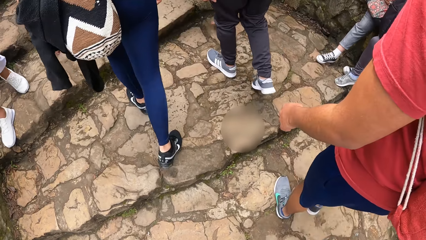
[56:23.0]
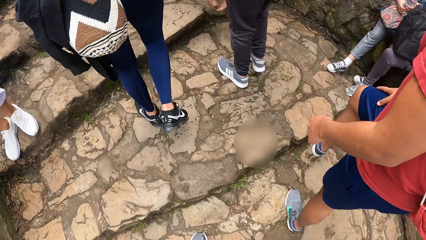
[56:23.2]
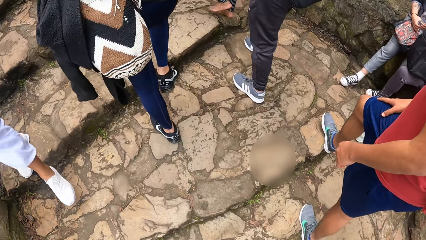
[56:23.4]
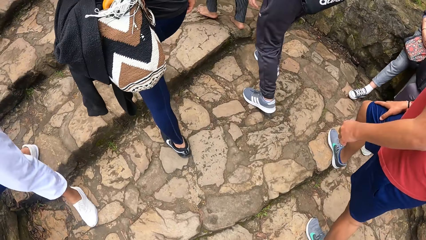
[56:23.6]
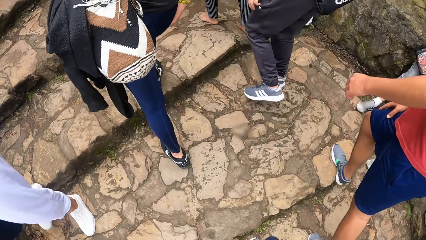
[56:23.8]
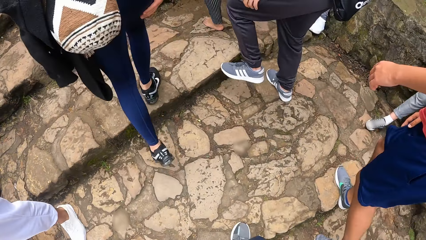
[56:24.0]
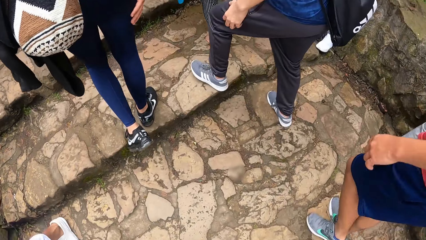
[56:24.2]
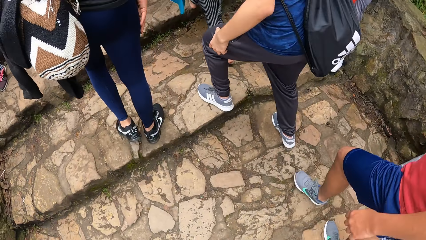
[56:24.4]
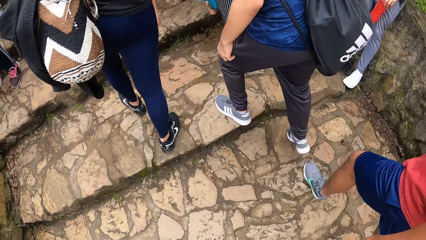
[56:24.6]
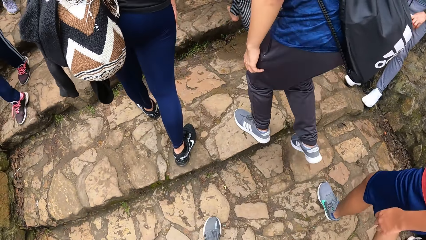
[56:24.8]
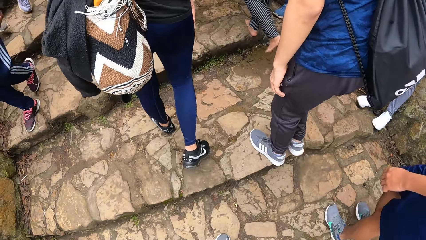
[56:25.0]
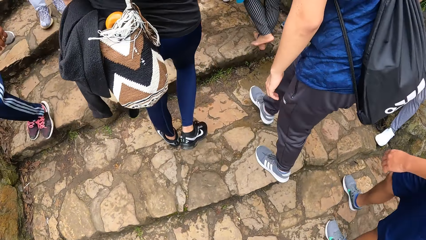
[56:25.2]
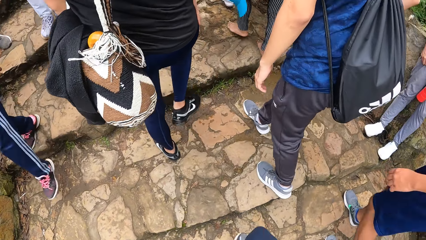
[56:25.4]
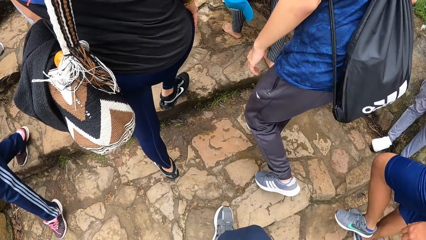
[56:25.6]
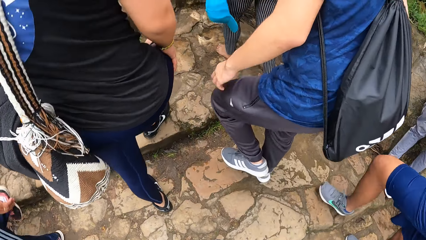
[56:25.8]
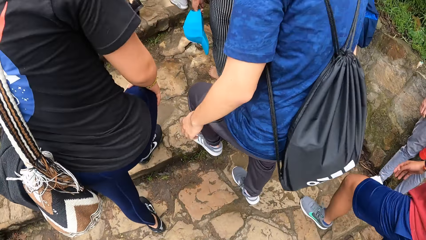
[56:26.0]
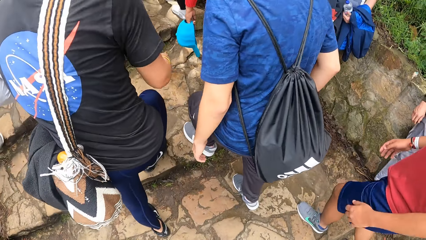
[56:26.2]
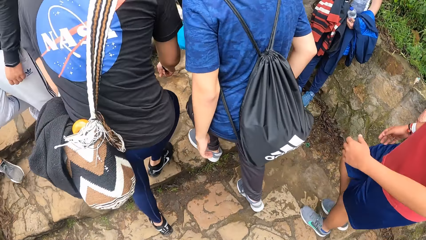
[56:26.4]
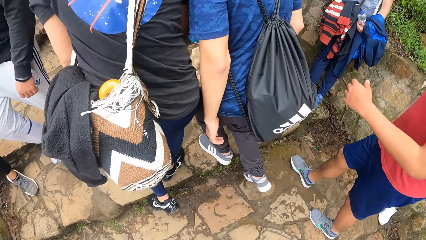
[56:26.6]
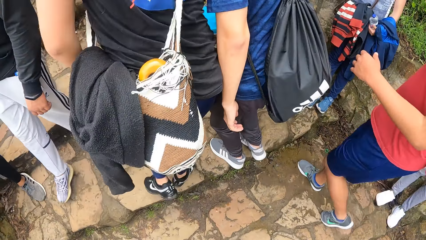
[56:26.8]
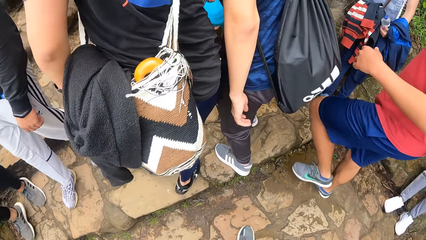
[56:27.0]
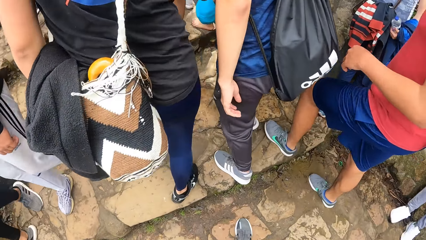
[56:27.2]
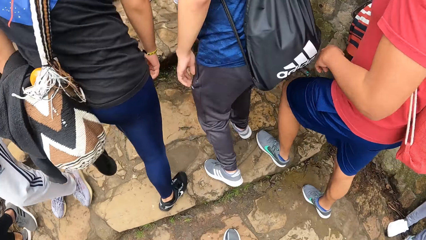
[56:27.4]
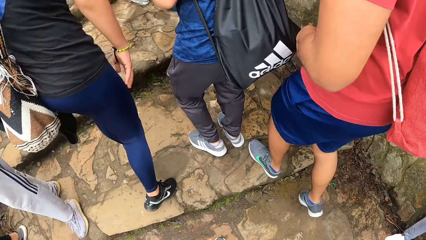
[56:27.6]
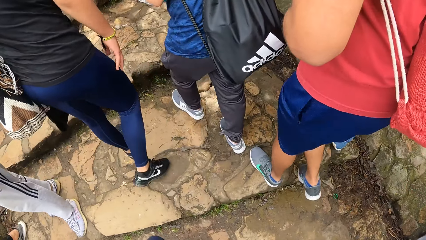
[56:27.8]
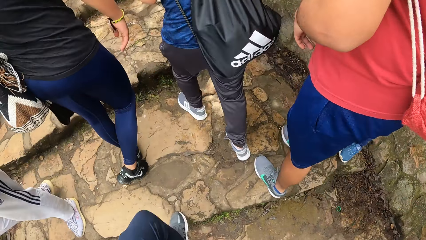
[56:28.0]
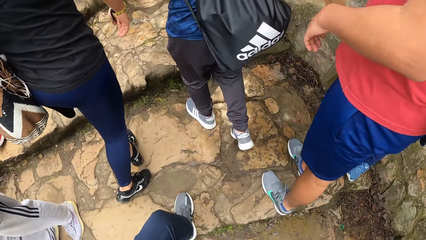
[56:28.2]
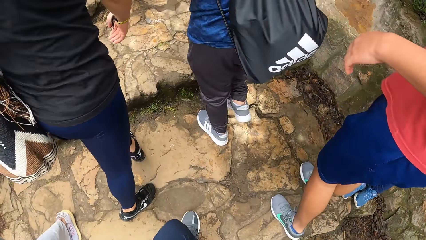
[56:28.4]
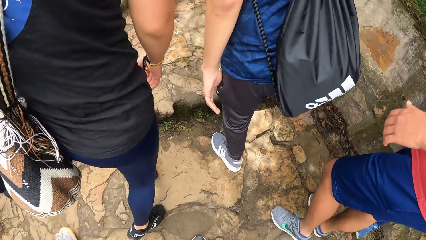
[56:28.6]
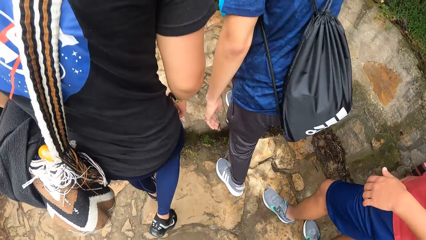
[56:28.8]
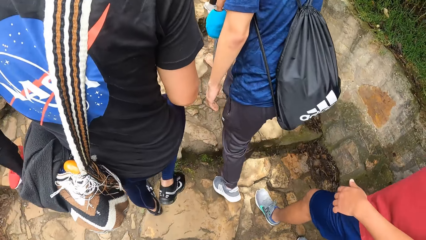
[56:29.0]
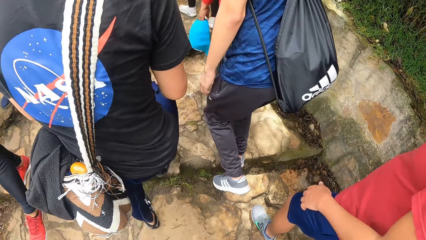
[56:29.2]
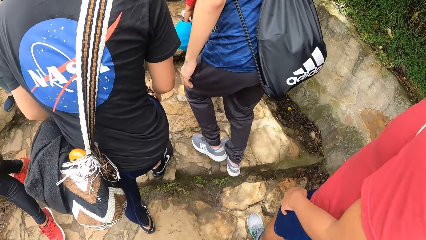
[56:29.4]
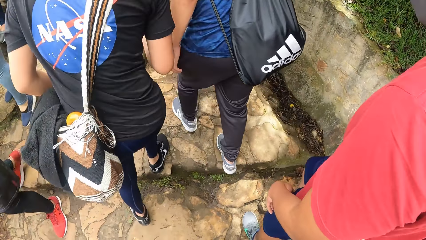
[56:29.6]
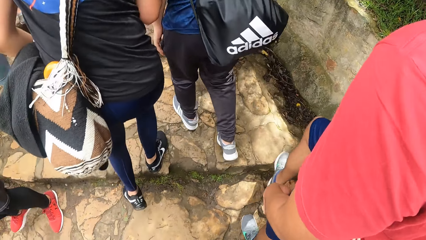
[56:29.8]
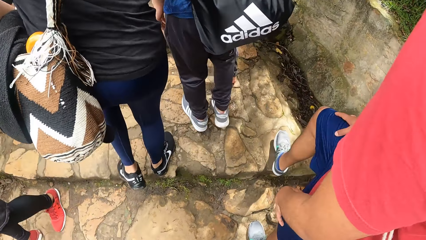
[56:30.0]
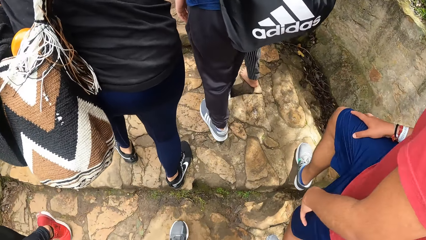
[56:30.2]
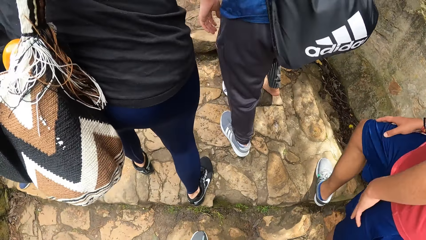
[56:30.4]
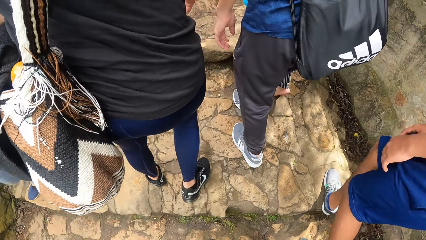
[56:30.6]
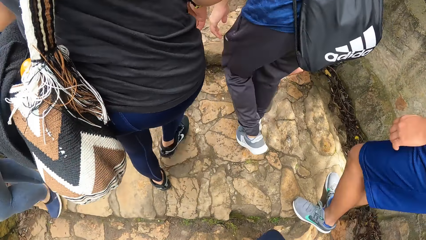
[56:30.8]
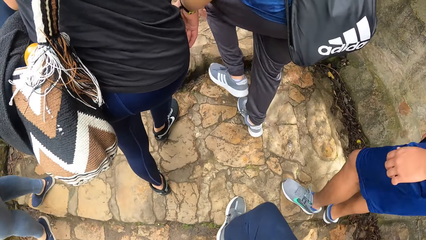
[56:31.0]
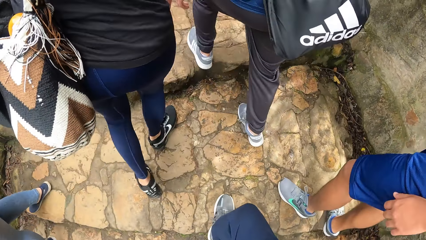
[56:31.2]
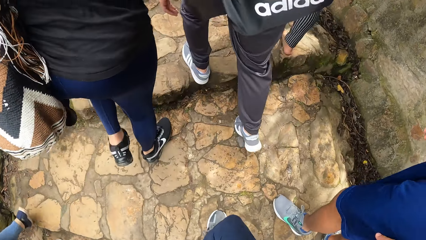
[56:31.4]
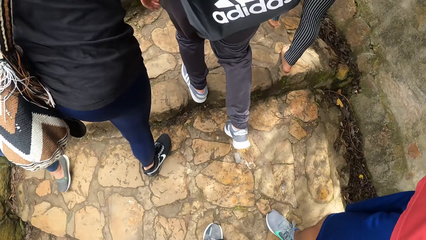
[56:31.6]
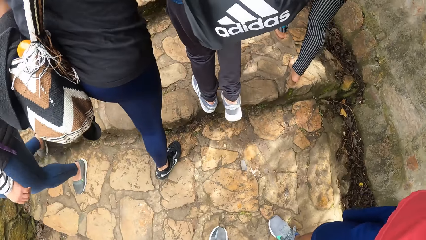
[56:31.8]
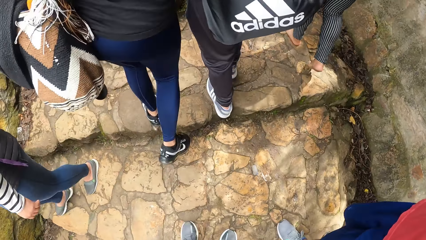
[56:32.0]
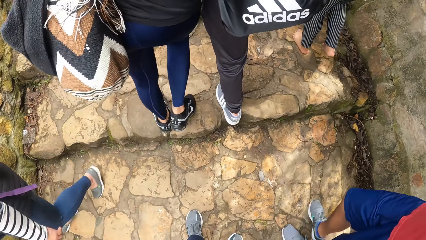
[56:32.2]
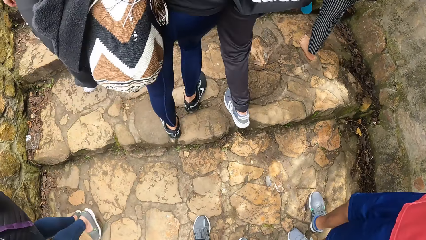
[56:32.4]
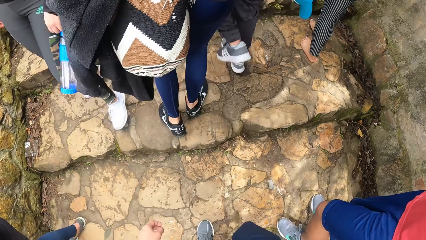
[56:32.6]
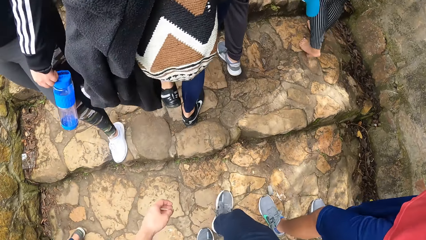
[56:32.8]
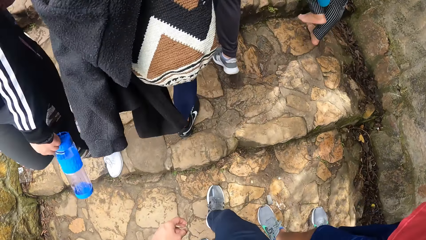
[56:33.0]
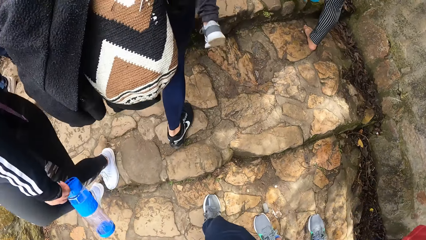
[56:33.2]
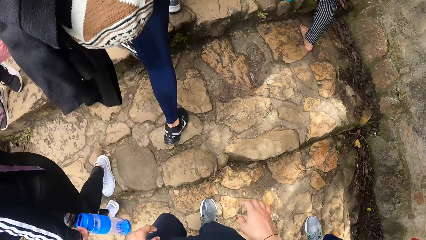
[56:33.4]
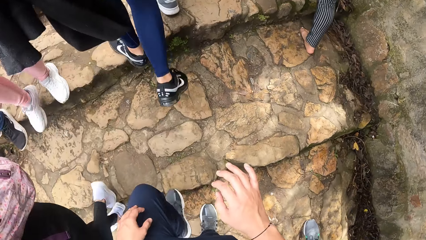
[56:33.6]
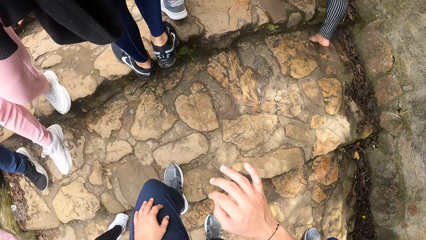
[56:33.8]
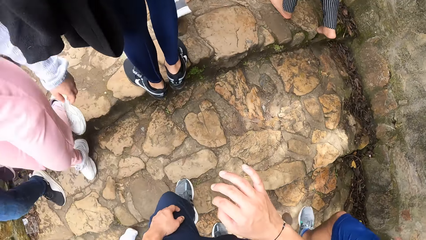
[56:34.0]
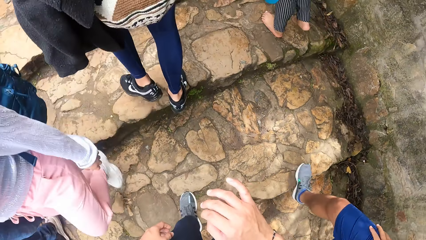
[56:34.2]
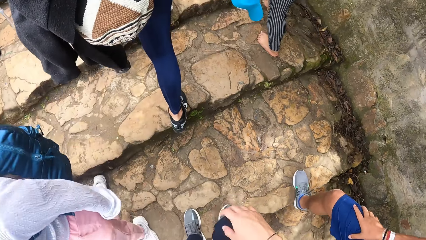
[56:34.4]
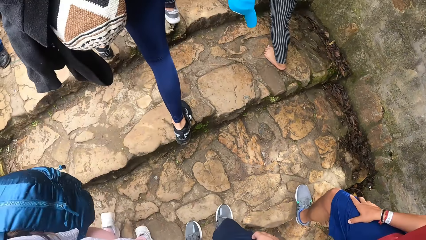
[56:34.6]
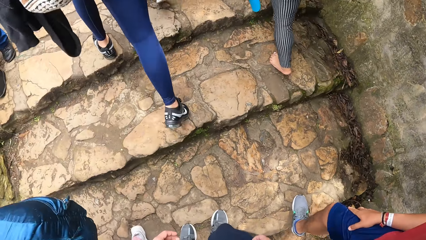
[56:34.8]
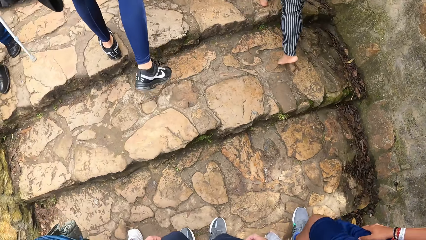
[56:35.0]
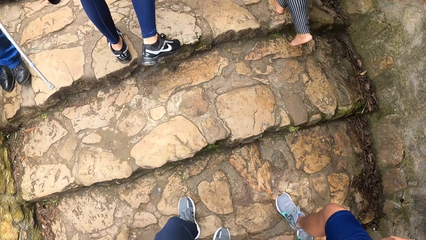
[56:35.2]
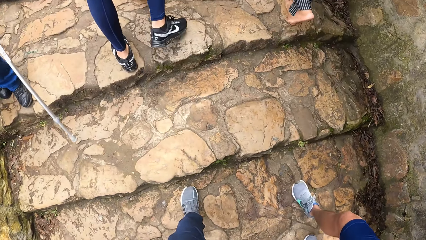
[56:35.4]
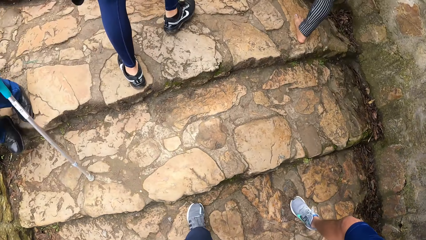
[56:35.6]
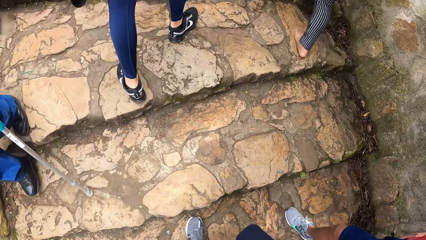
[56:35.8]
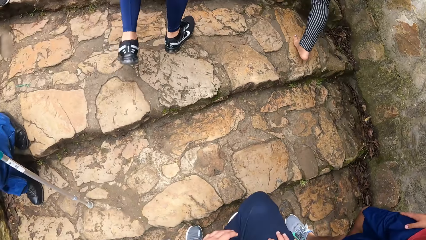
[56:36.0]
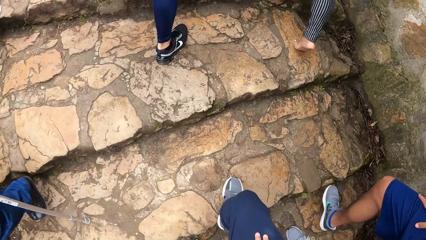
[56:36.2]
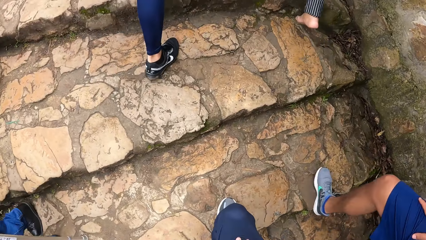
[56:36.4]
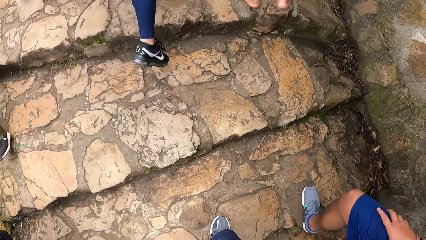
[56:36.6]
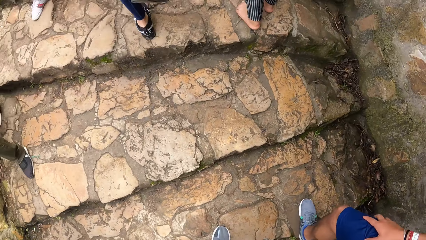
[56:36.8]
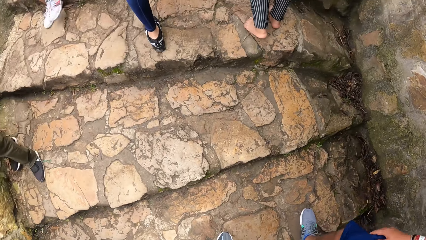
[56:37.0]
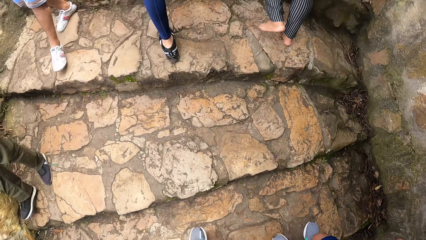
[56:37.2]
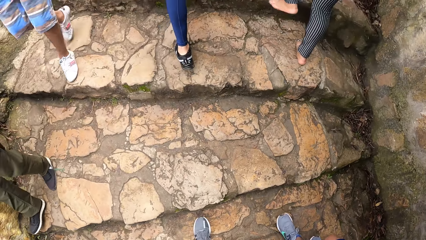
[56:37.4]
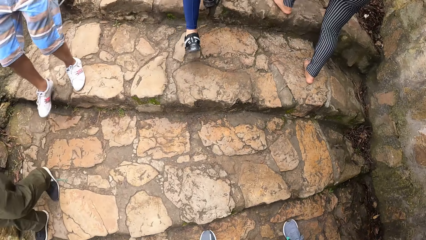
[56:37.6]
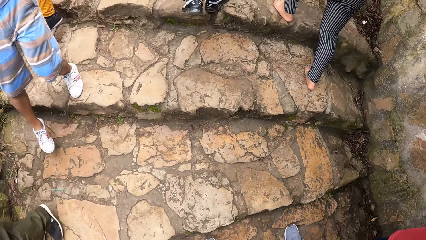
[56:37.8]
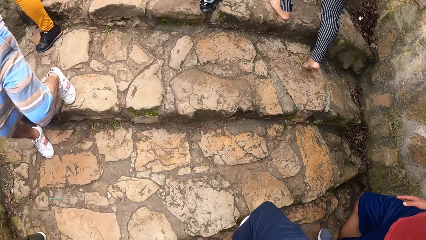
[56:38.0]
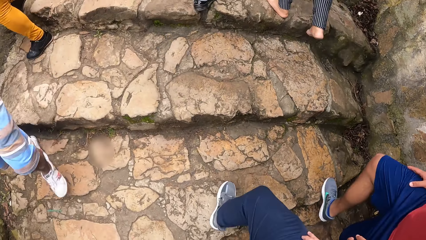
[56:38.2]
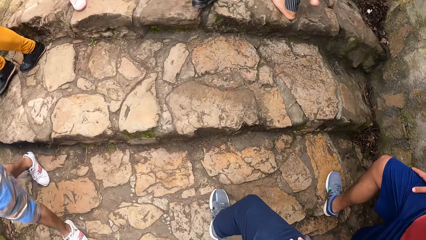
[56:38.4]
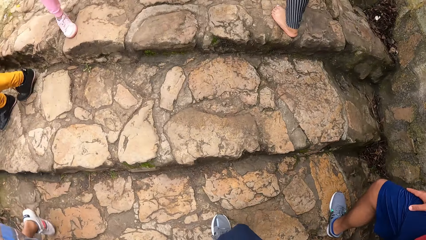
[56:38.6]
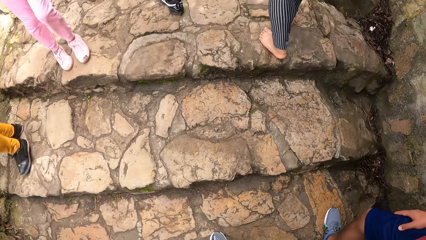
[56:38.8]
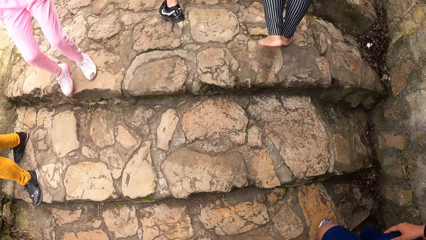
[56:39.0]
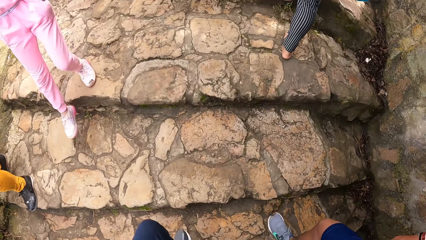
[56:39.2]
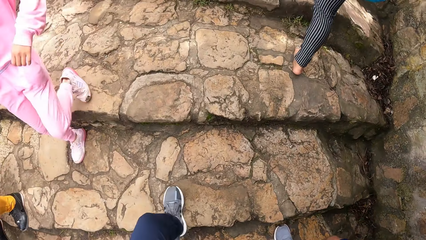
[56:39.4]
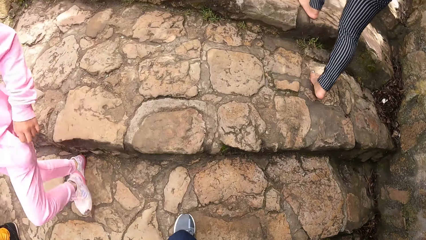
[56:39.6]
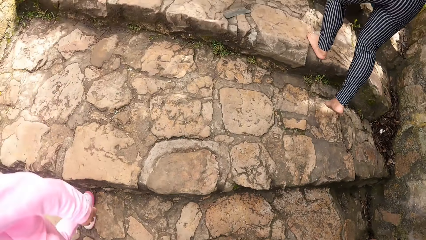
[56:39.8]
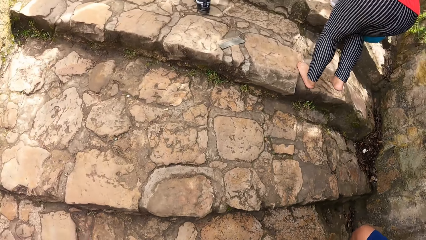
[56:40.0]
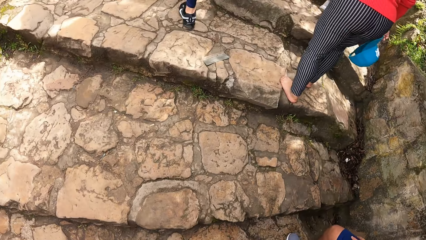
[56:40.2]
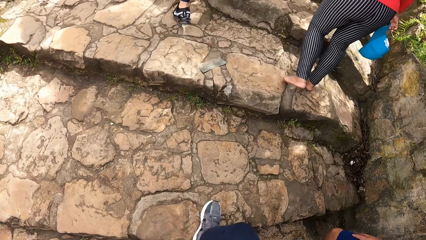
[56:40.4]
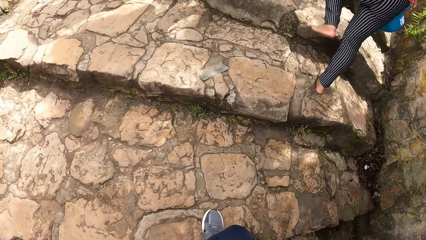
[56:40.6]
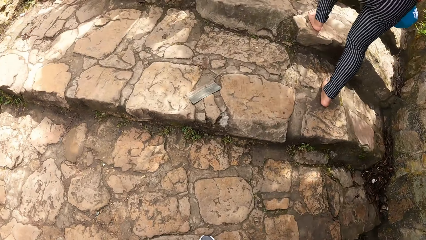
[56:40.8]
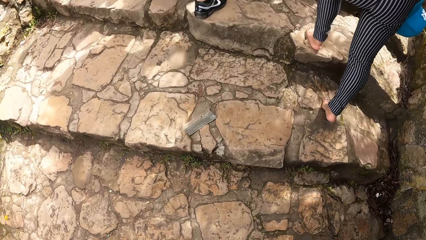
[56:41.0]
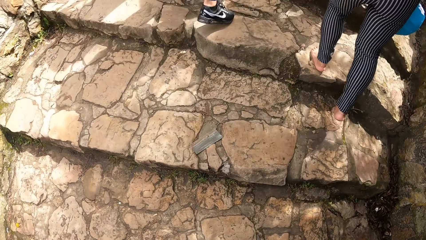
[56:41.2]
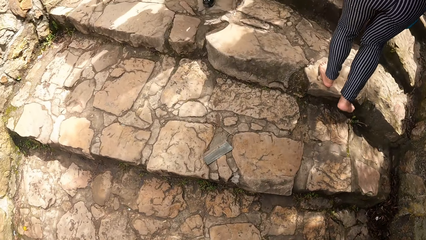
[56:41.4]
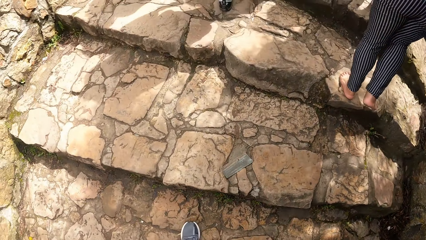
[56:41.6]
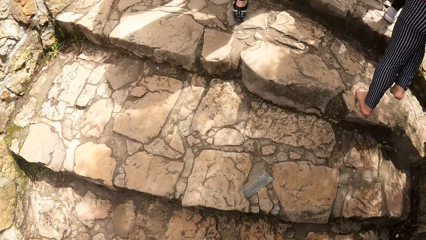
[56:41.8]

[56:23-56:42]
The man places his right hand on his right lap. He places his right hand on his right lap again.
